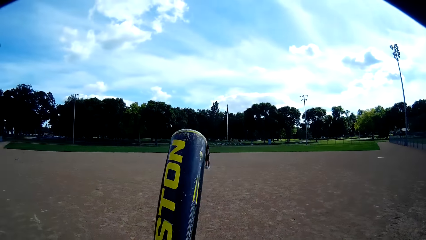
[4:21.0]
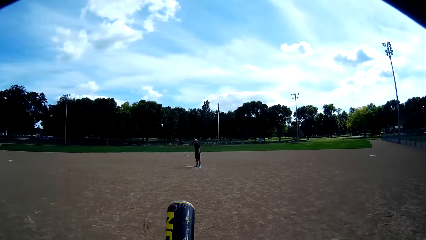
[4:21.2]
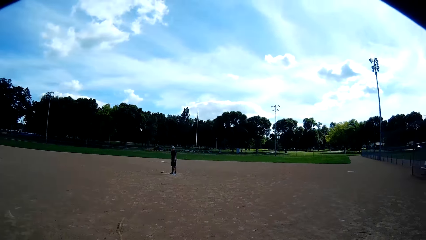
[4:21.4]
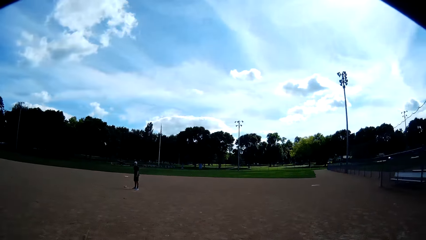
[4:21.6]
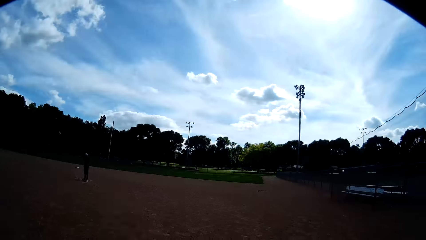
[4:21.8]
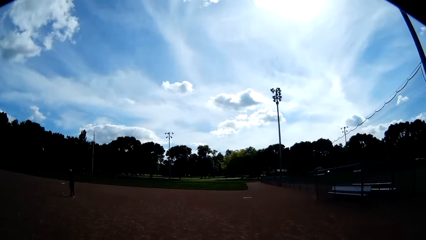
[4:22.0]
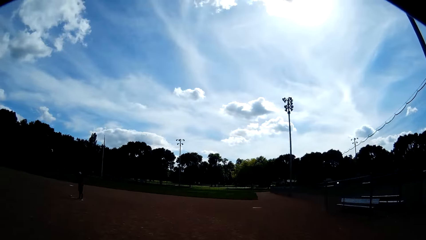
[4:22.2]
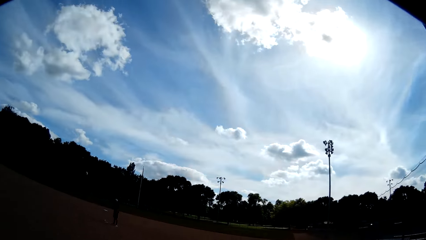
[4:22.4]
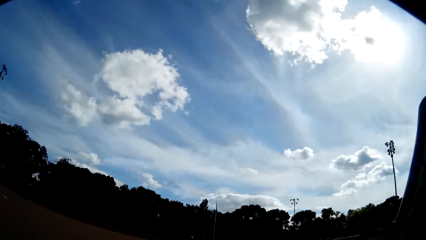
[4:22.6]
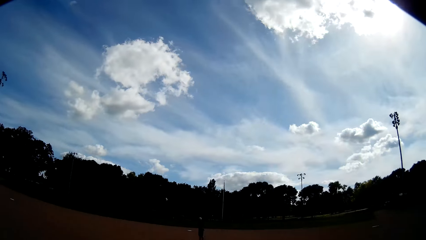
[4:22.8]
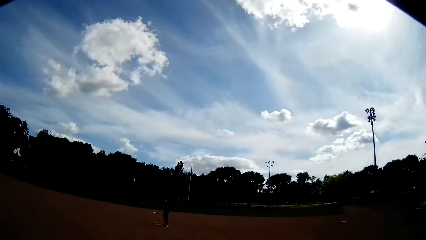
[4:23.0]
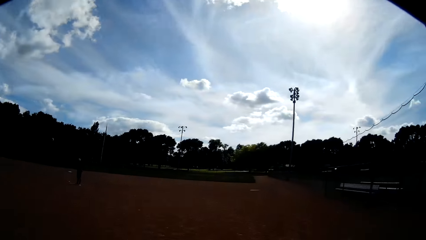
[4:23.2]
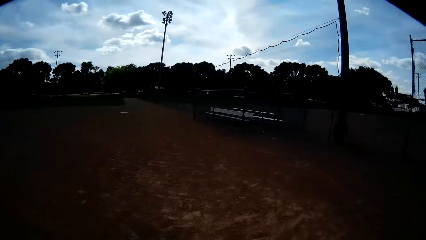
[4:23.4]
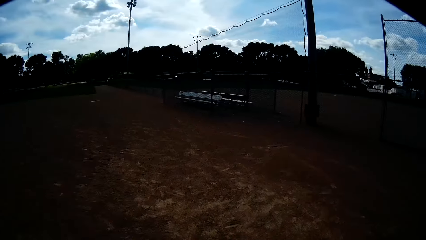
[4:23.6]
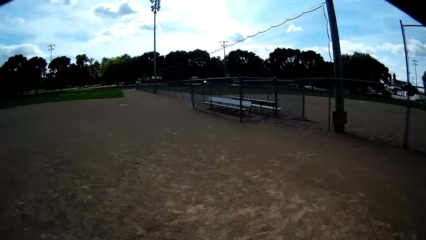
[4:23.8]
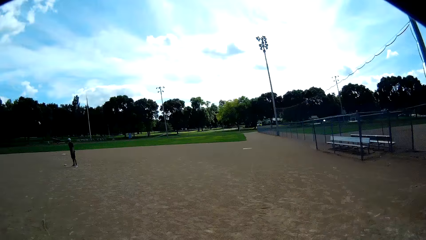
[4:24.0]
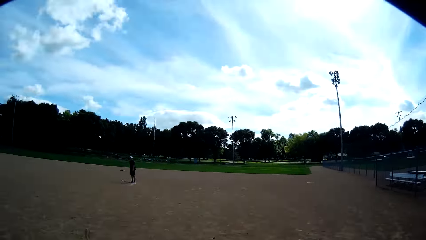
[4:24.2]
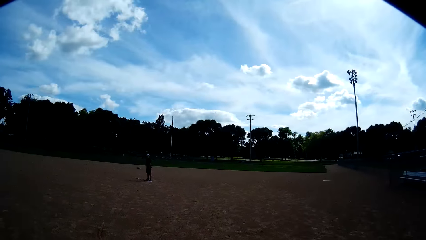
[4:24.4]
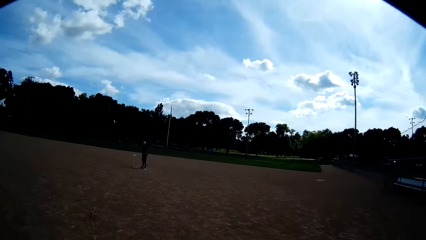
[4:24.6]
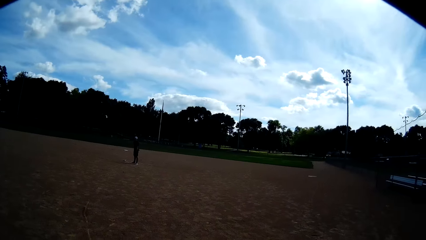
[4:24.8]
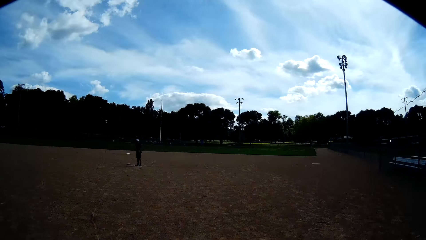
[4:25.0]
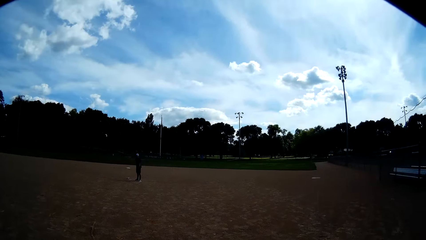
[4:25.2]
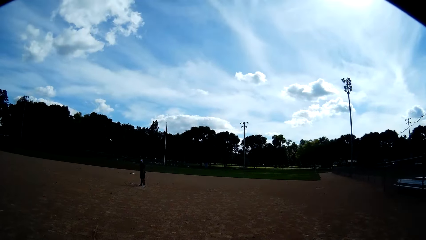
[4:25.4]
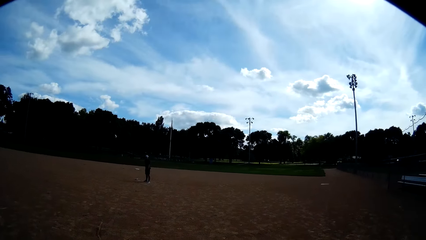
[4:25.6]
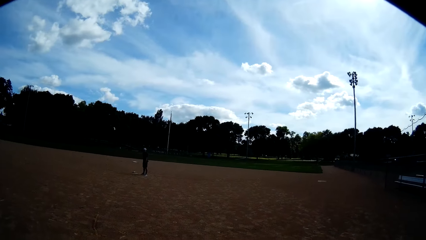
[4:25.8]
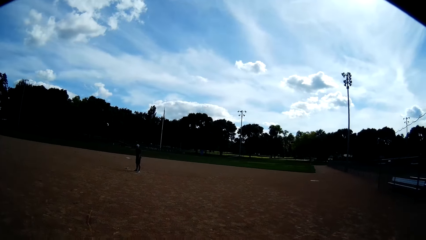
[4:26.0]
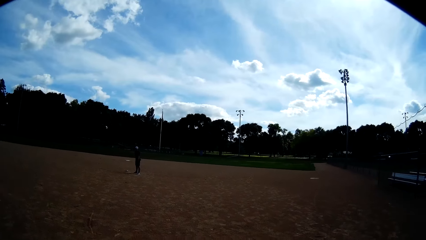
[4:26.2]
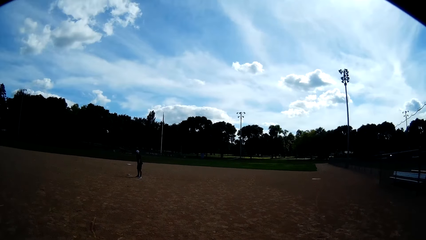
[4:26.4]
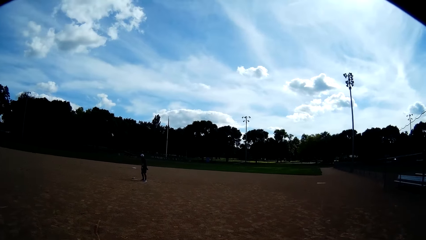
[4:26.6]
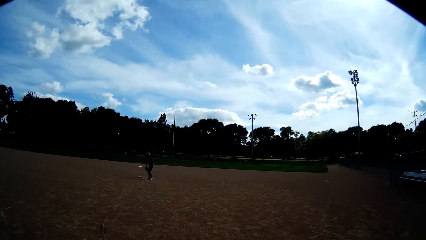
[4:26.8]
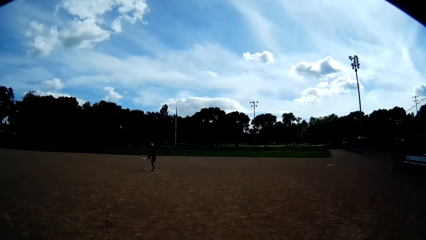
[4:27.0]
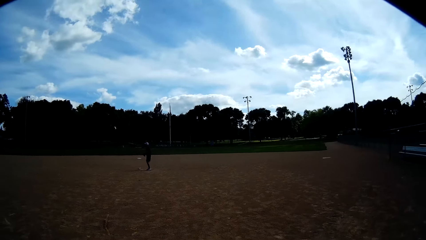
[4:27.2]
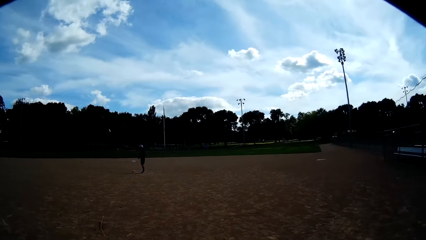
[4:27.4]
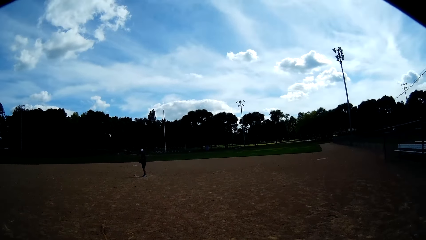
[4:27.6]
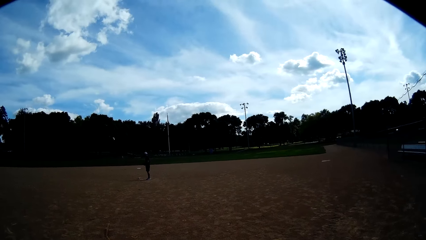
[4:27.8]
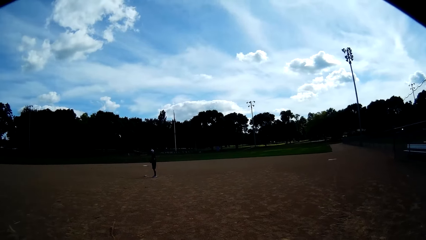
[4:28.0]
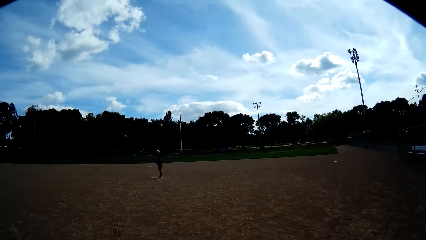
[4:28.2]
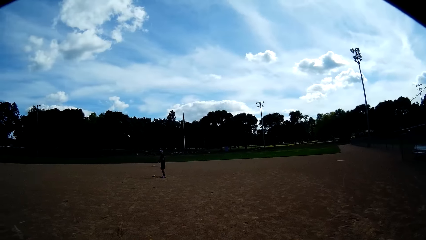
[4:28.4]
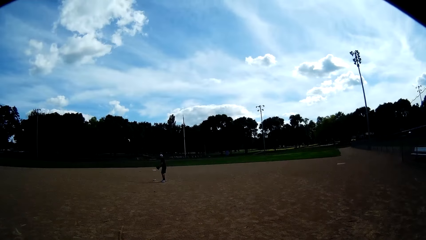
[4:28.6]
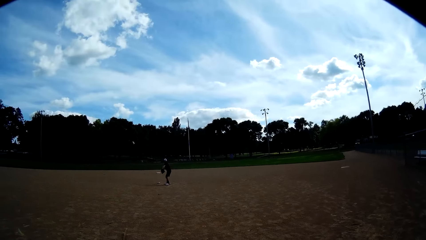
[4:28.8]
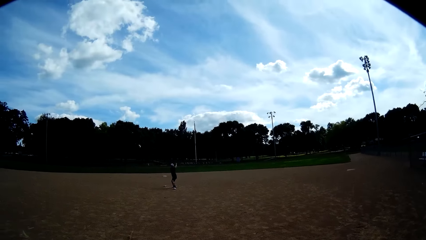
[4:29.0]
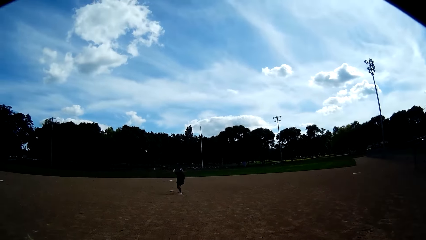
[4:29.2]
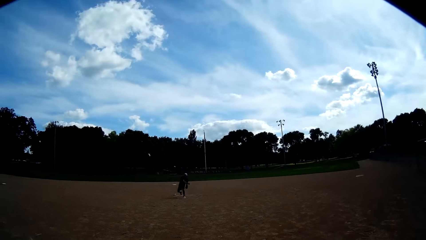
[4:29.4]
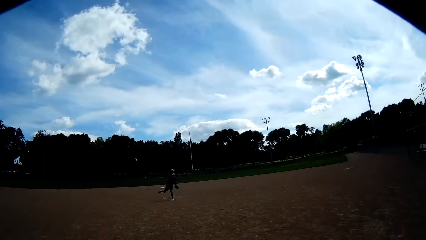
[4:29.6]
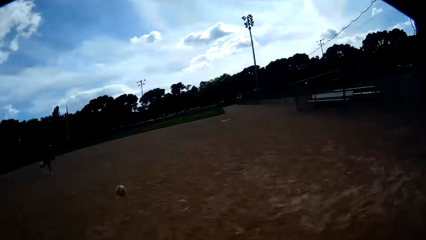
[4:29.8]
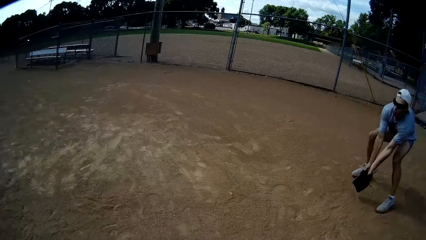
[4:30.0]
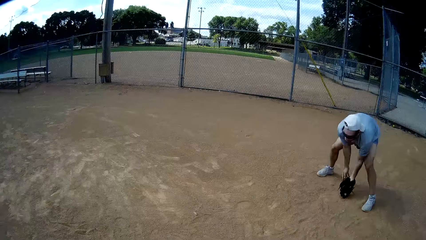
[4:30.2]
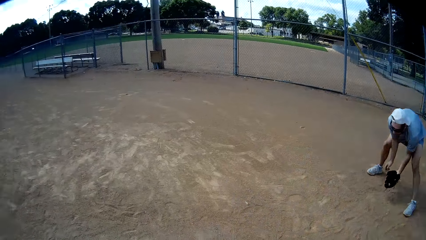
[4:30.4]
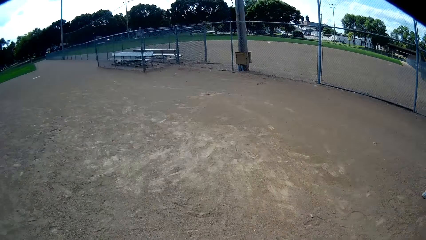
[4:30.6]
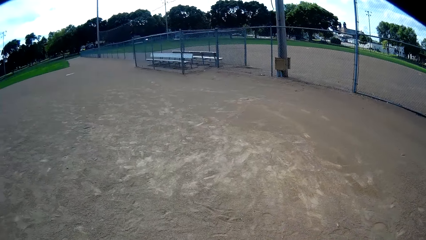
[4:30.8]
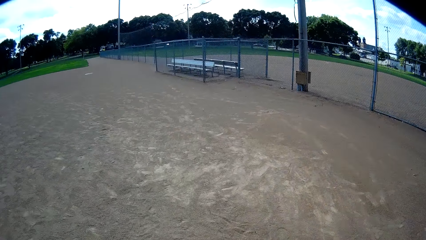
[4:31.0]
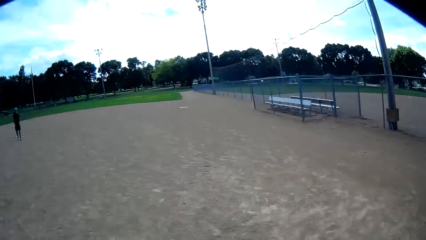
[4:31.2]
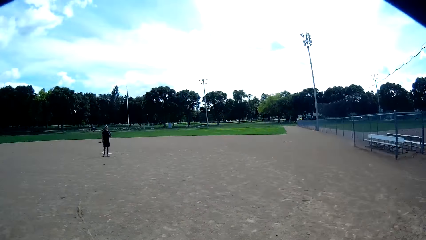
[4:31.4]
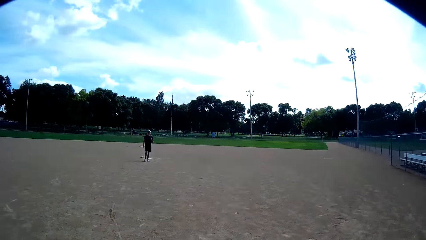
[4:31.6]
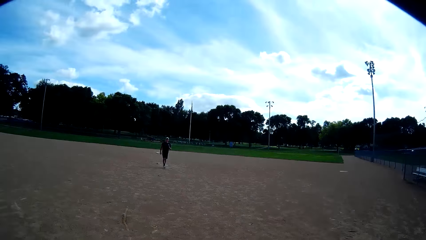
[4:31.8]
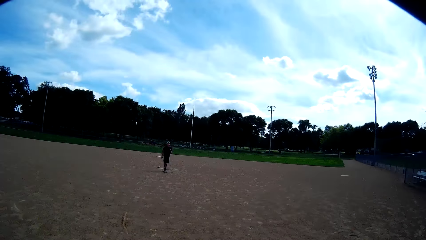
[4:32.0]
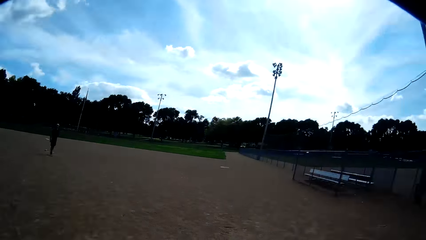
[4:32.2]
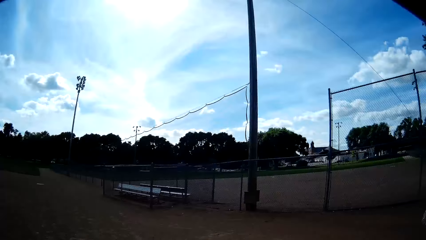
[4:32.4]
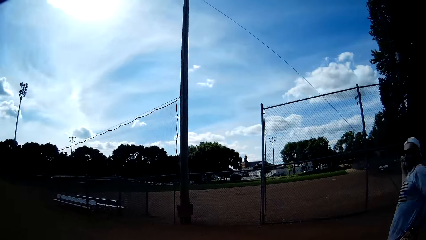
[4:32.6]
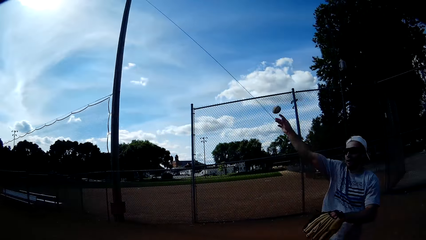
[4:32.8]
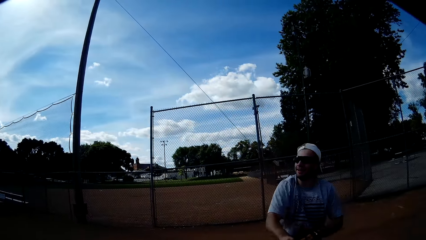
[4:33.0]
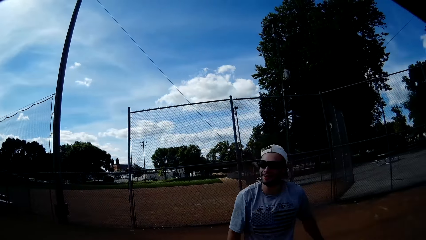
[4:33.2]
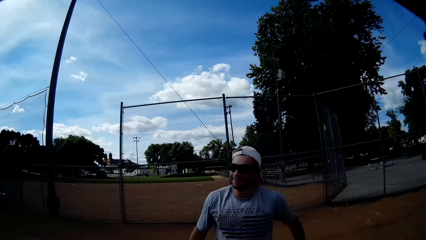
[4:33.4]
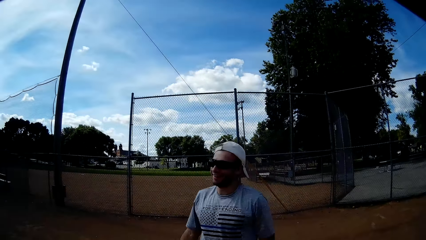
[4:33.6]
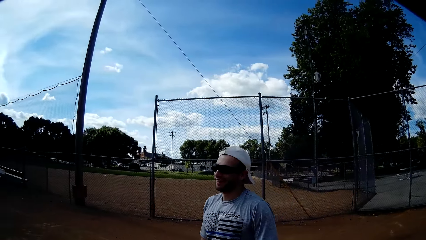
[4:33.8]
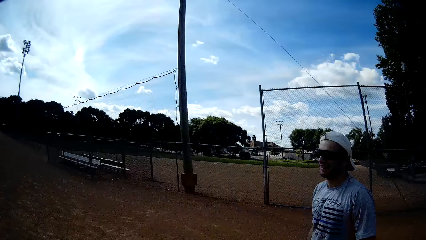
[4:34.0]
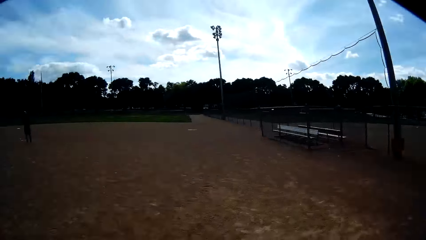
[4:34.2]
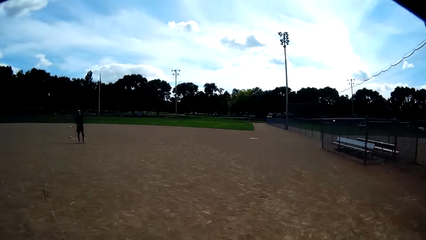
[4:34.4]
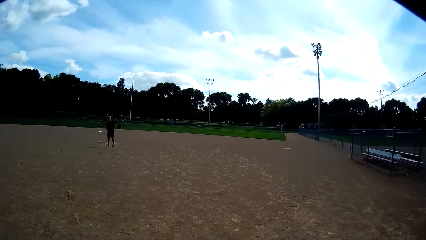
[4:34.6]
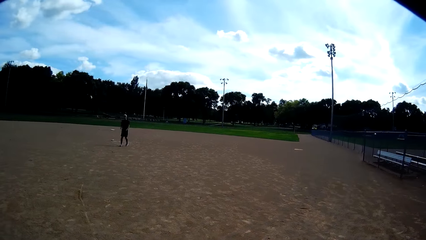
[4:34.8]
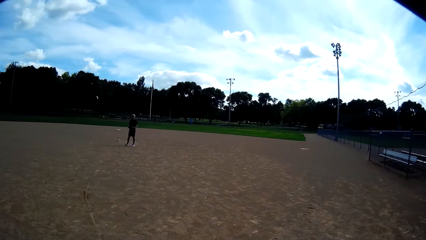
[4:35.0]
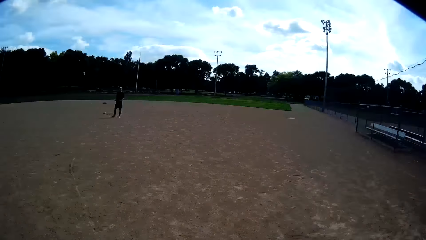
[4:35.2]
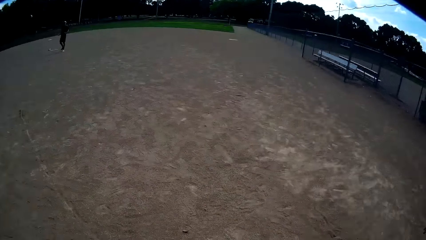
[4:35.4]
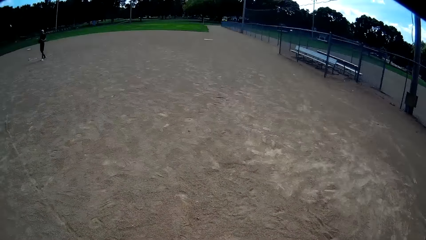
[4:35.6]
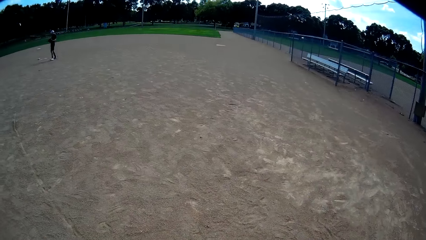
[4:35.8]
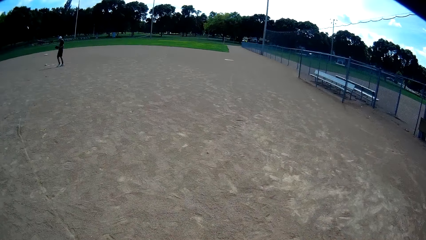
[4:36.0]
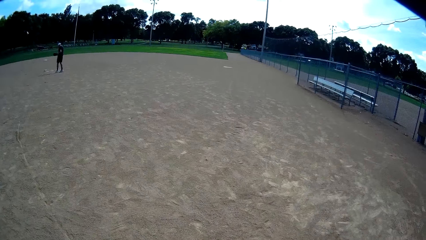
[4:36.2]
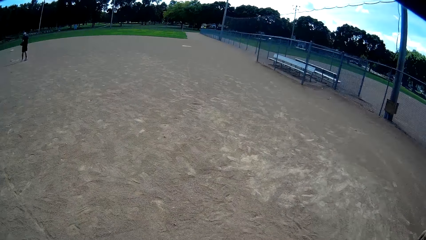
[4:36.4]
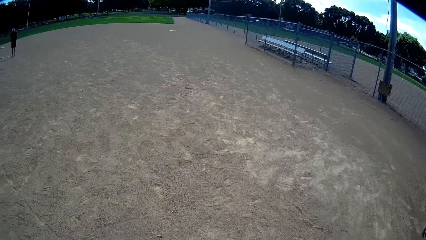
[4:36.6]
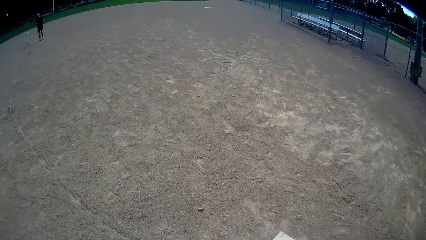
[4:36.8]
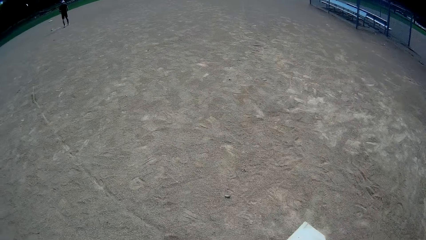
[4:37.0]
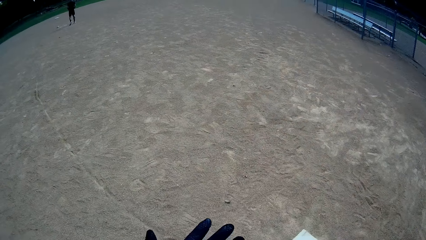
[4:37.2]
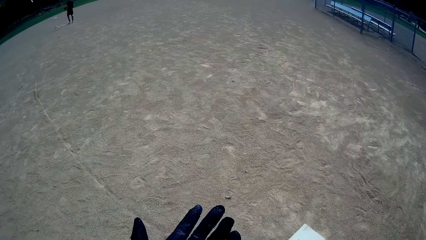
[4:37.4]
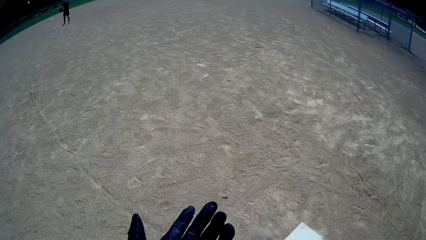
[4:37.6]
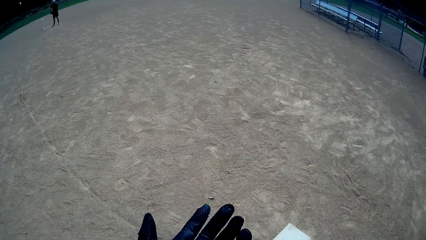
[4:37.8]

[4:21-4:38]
A man stands up. The man throws the ball at the camera wearer. The camera wearer tries hitting the ball with the baseball bat. Another man moves around, catches the ball and throws the ball to the first man. The first man stands up and catches the ball from the other man. The first man walks around.
